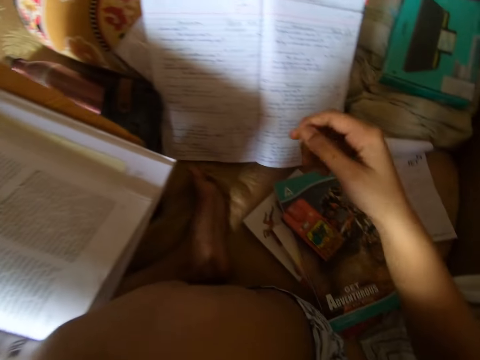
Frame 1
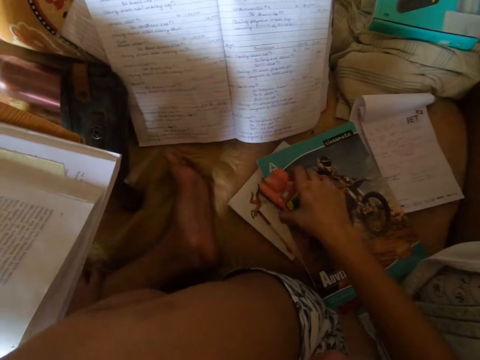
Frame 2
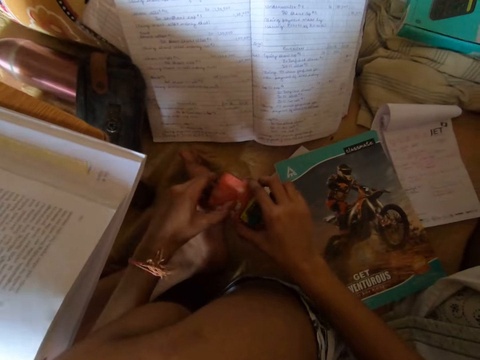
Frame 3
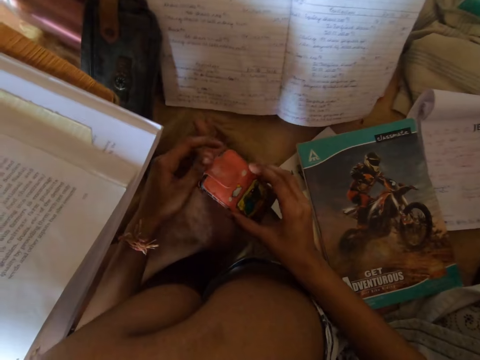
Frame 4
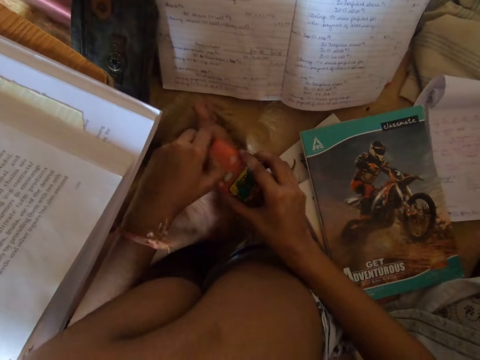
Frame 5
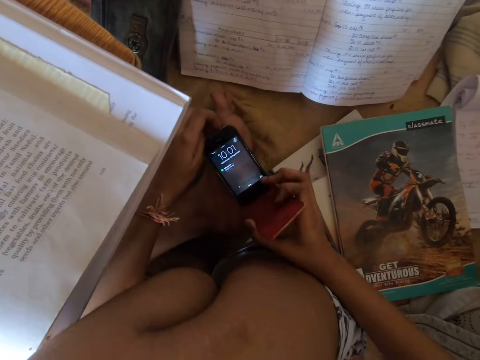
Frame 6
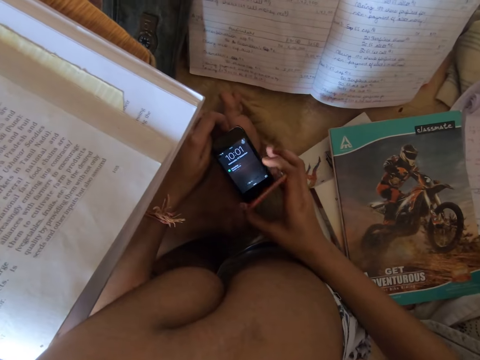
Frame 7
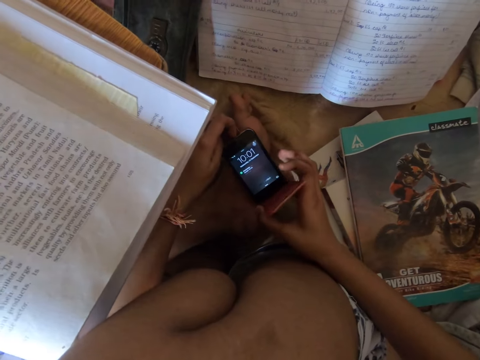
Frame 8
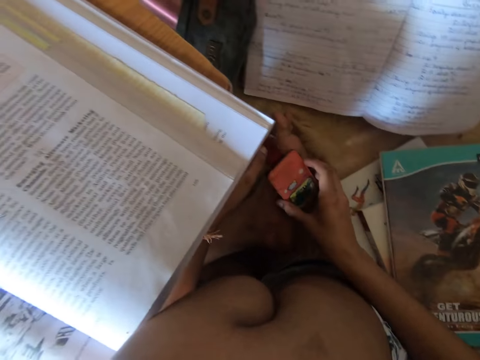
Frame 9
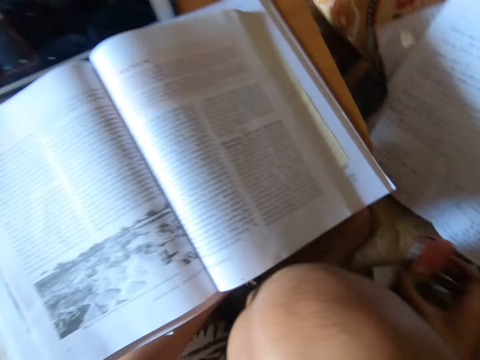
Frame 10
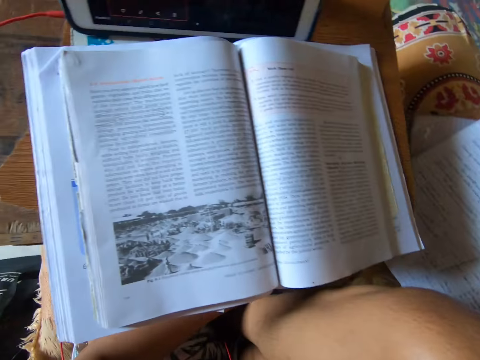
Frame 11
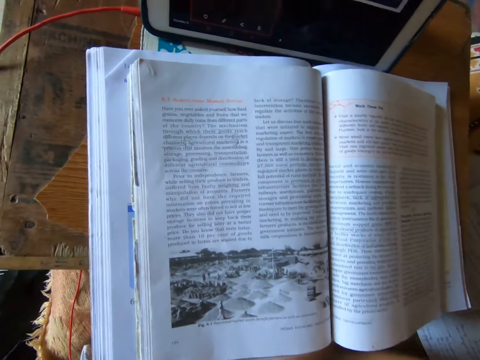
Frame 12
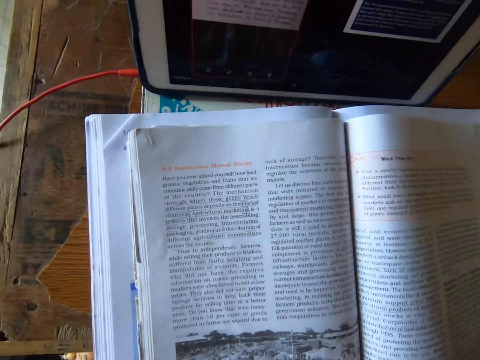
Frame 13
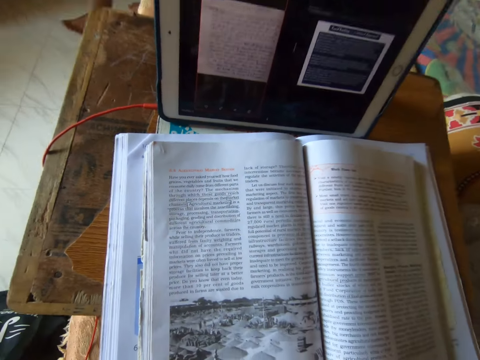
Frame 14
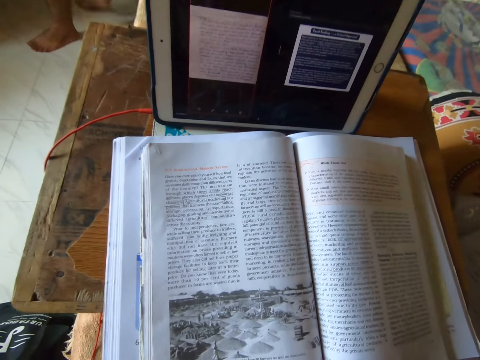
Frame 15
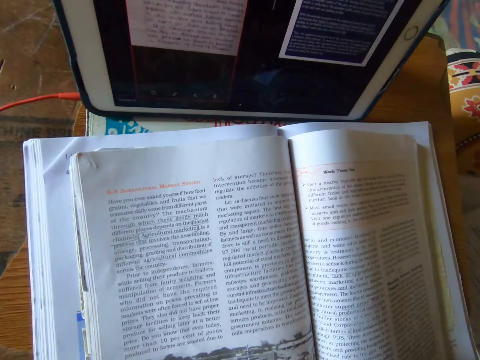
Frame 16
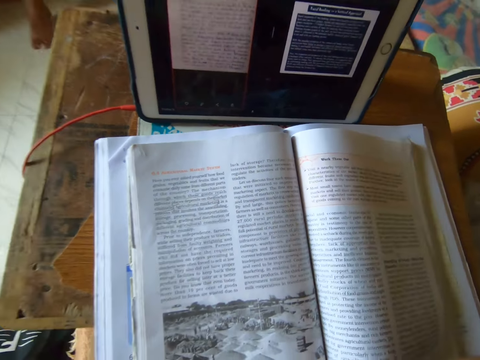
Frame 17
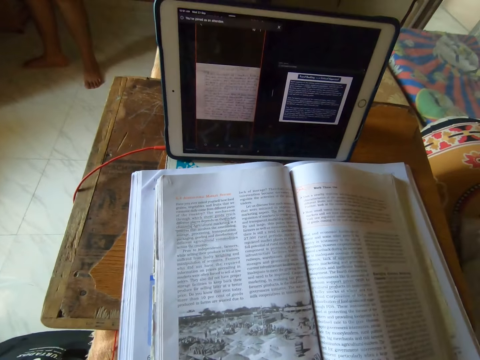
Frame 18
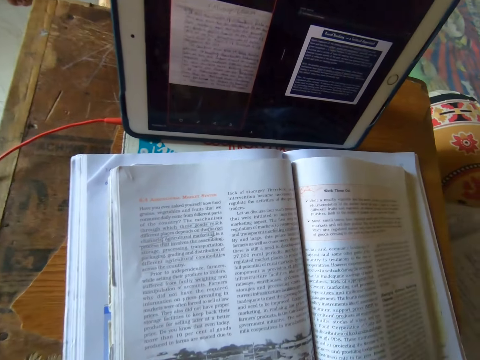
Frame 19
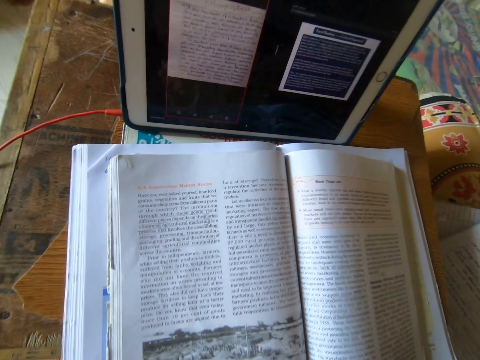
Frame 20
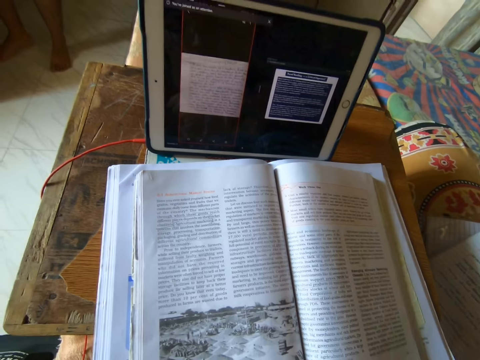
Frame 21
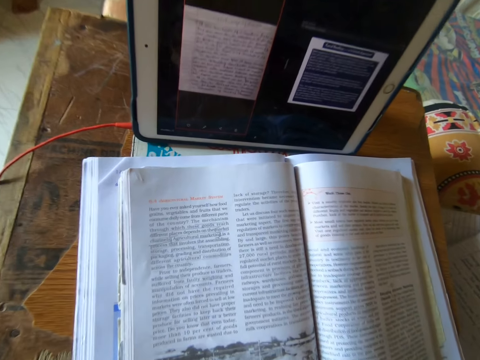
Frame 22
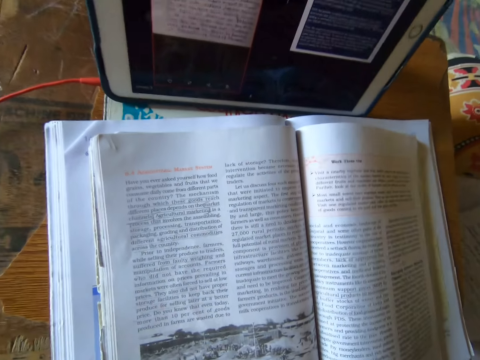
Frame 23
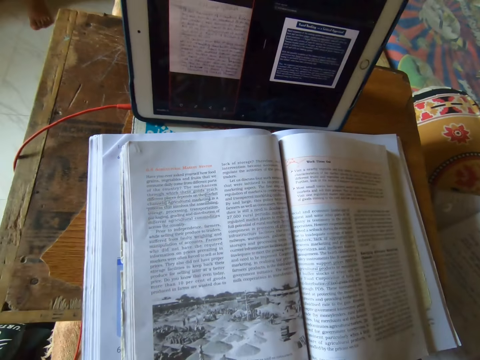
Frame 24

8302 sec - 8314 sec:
The camera wearer takes her phone from the bed. She opens the cover of the phone. She looks at the phone. She covers the phone. She puts down the phone. She reads out loud from the textbook on the table.

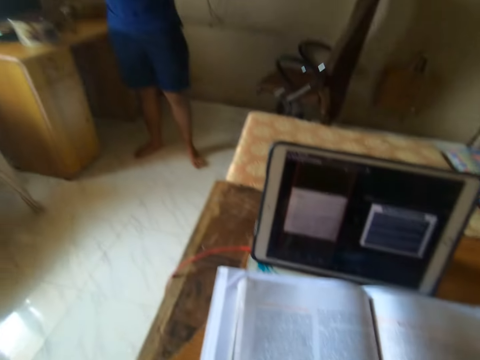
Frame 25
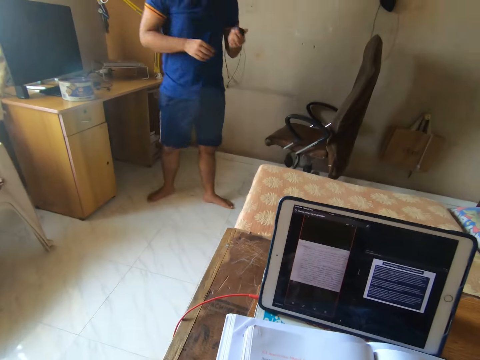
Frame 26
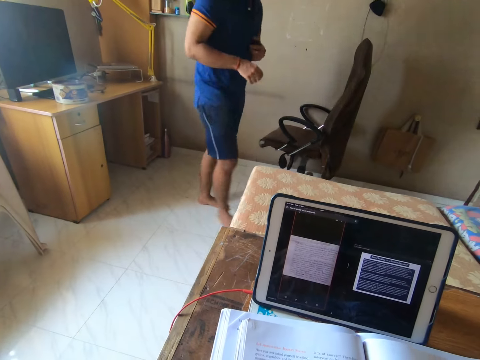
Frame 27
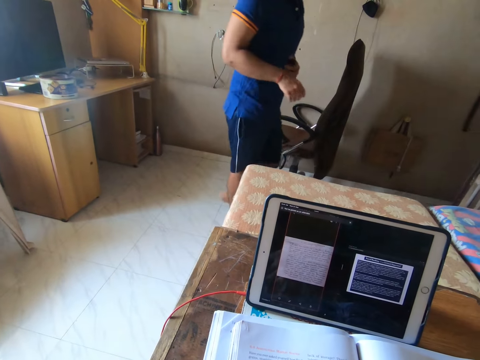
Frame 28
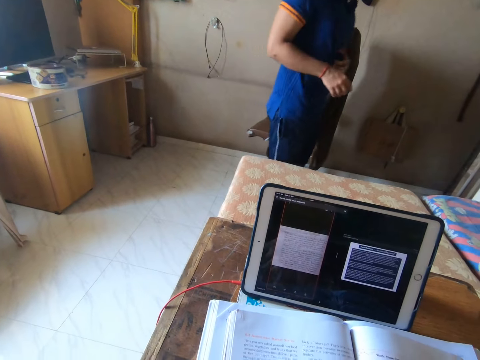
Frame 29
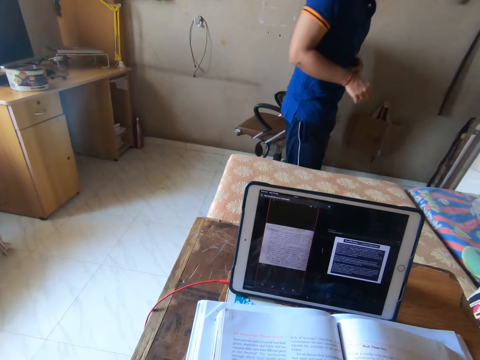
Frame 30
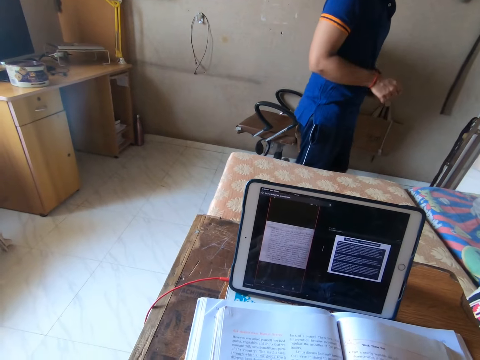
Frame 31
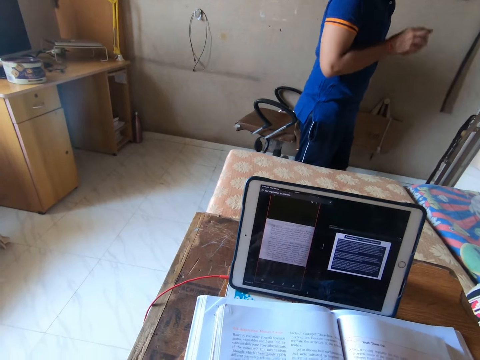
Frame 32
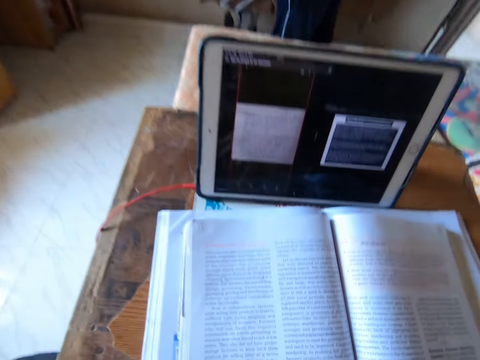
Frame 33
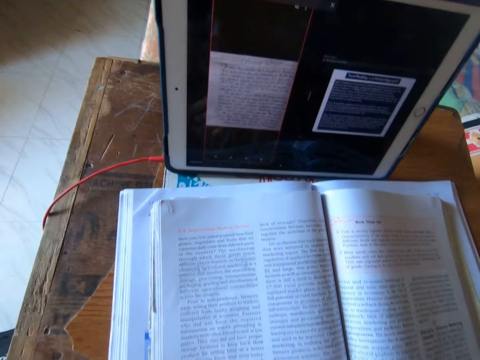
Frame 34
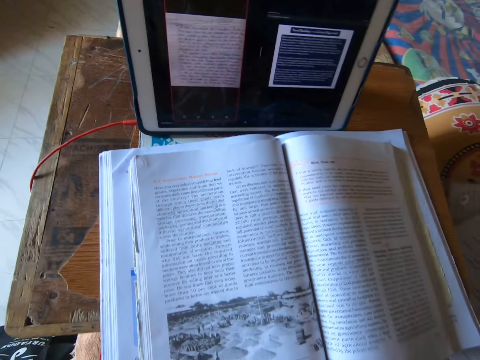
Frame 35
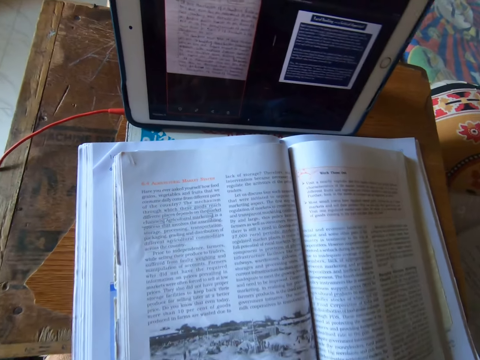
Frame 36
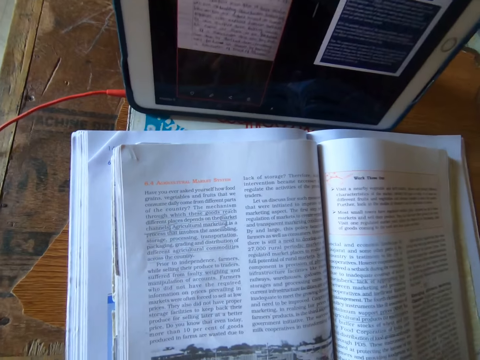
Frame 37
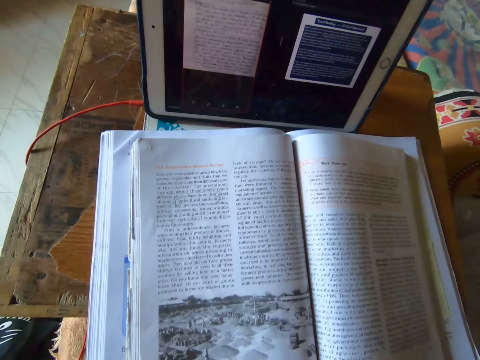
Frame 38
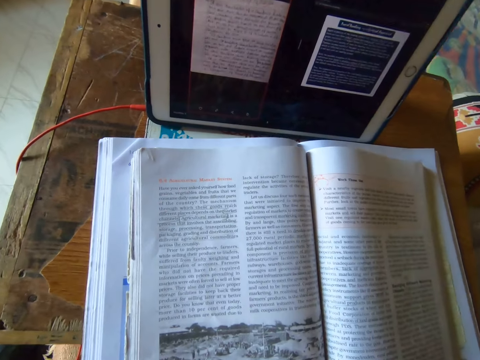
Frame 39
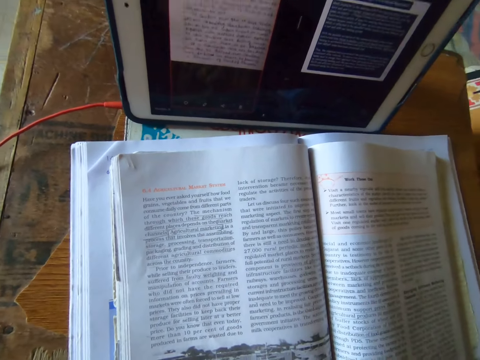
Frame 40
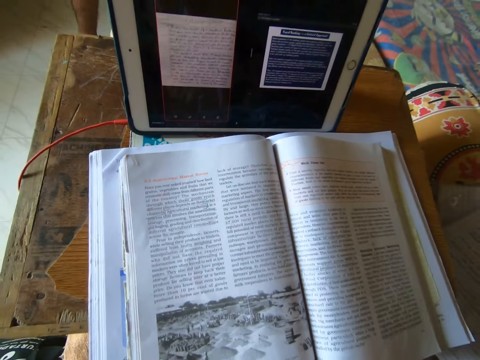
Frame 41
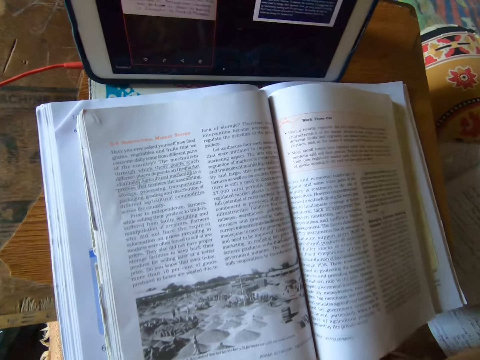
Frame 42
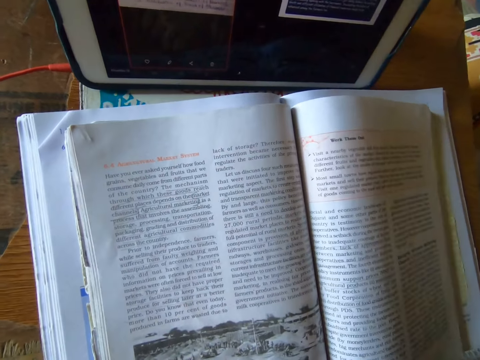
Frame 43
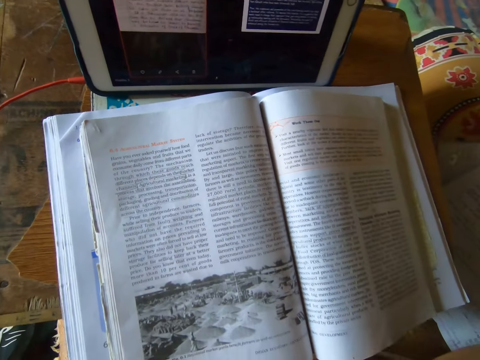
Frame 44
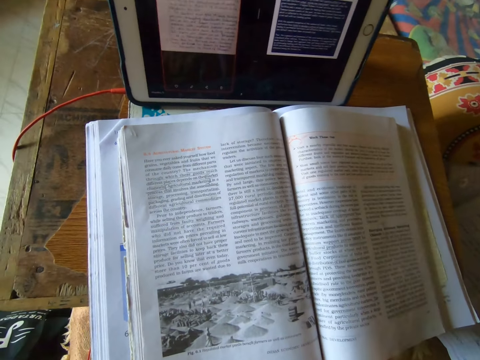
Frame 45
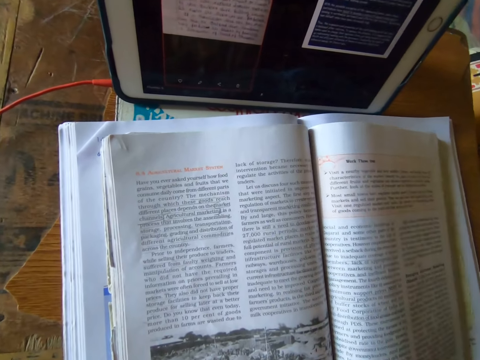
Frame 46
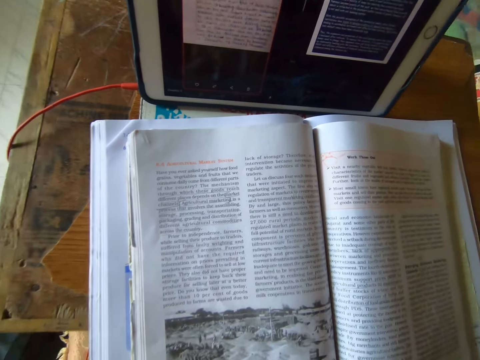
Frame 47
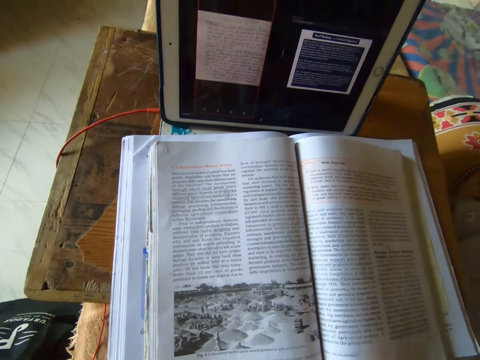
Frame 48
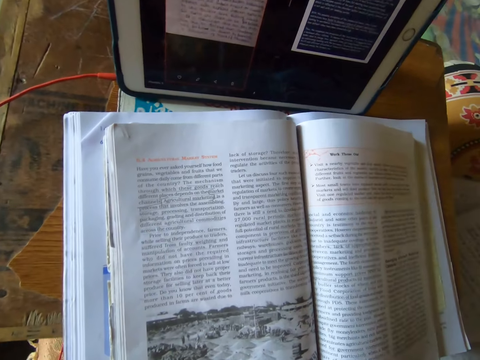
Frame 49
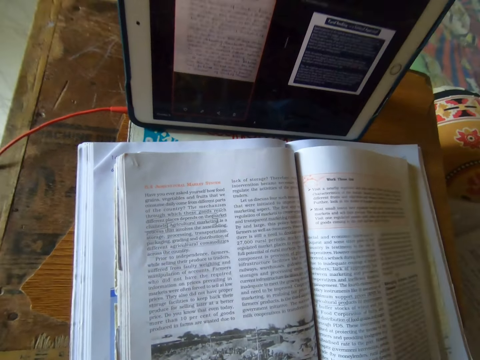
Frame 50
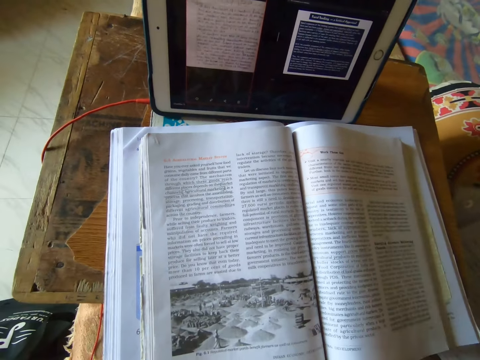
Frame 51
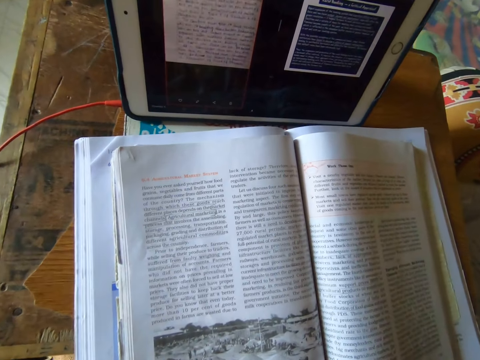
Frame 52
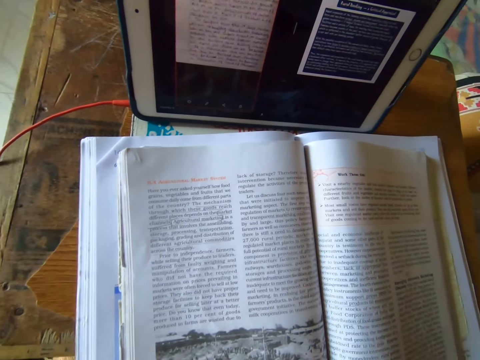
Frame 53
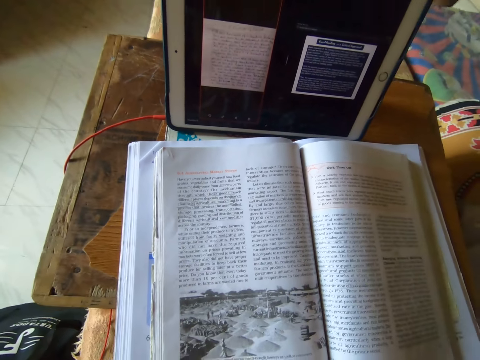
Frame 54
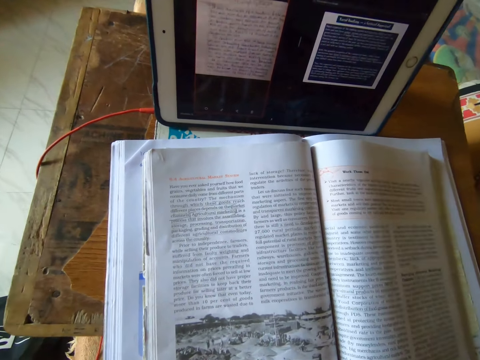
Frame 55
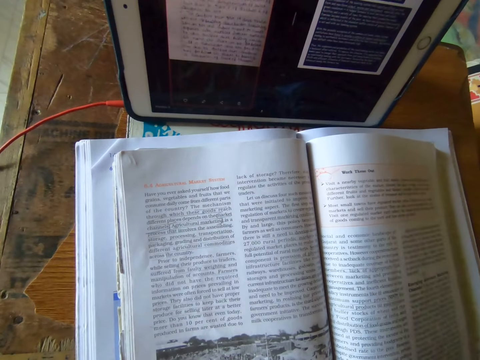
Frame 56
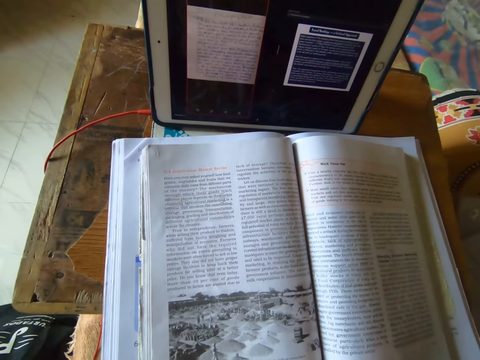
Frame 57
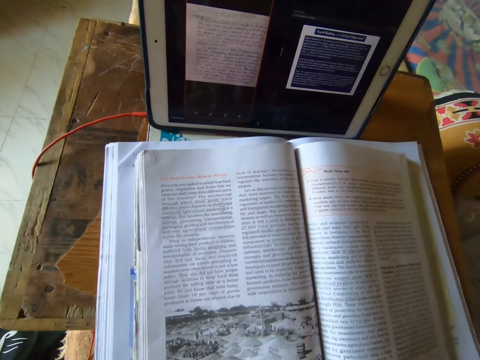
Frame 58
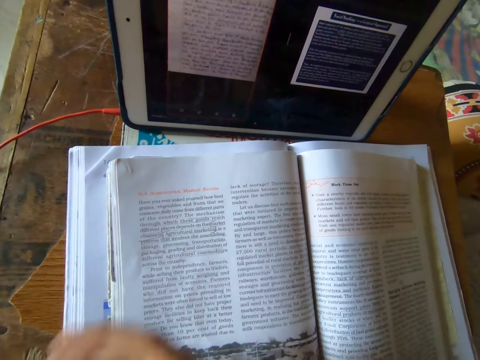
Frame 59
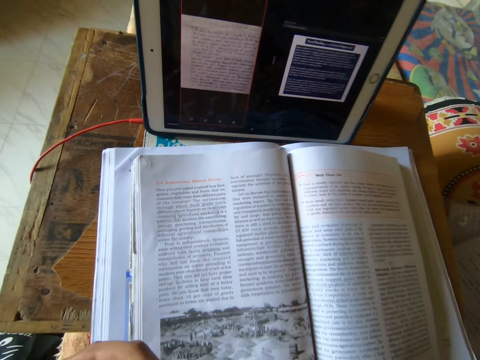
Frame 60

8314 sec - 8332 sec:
The camera wearer looks at a man. The man walks in the room. The man stands. The camera wearer reads out loud from the textbook on the table.
